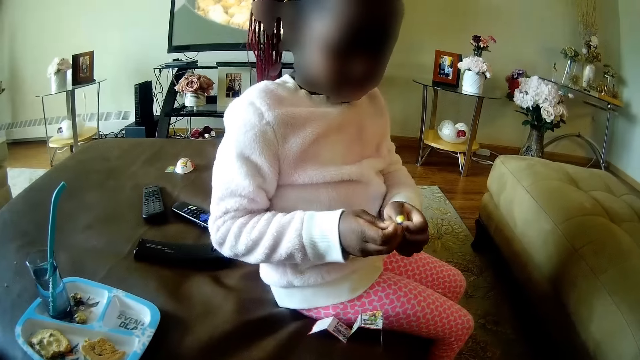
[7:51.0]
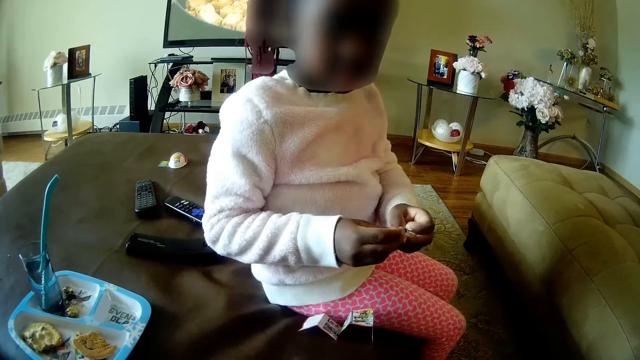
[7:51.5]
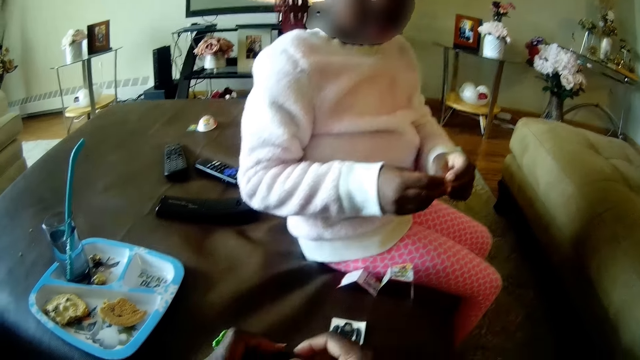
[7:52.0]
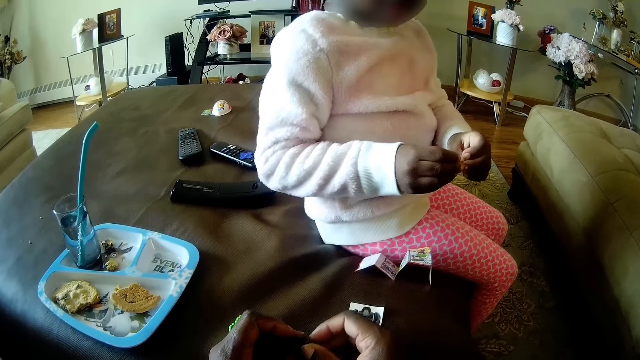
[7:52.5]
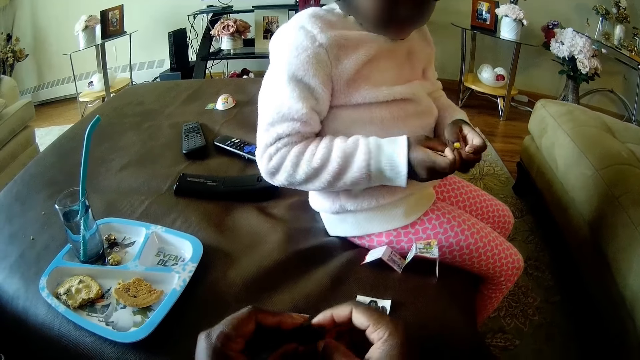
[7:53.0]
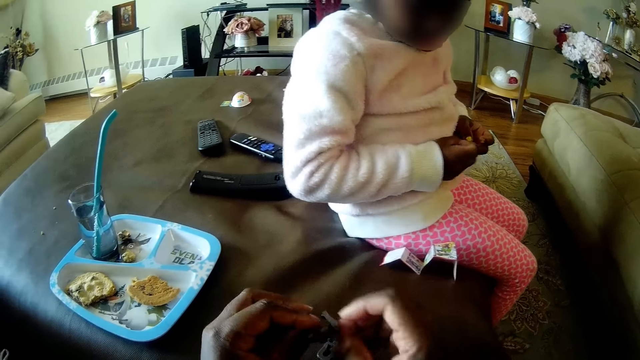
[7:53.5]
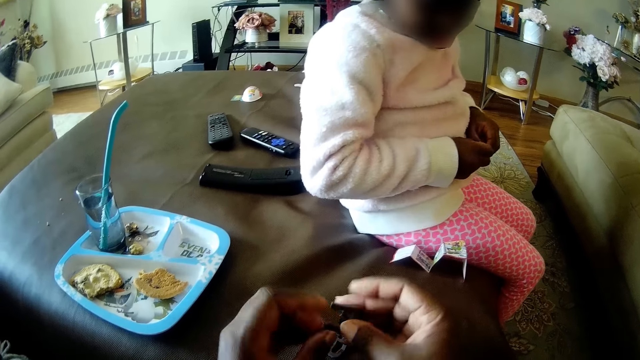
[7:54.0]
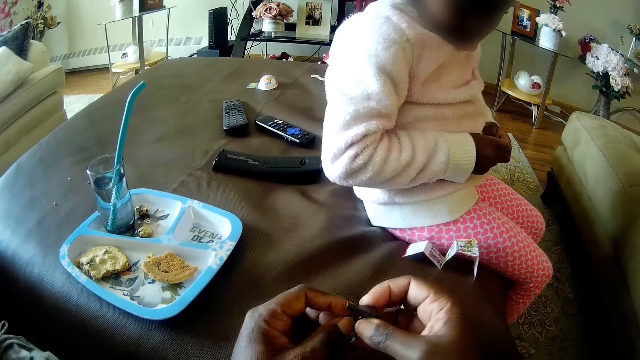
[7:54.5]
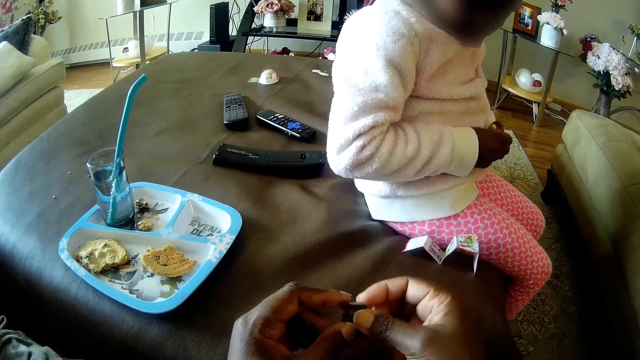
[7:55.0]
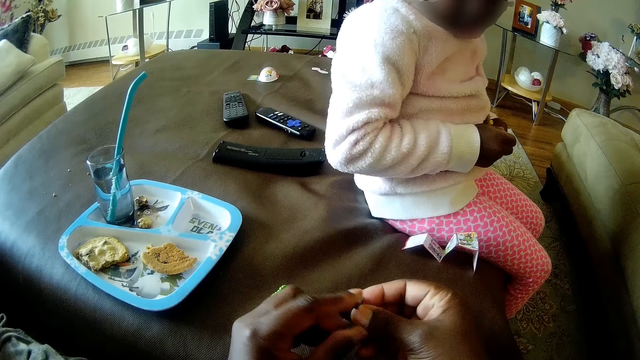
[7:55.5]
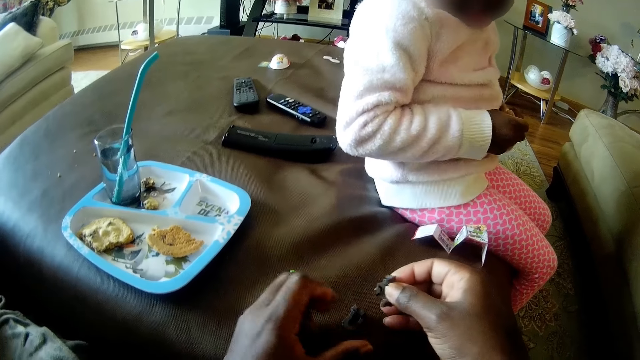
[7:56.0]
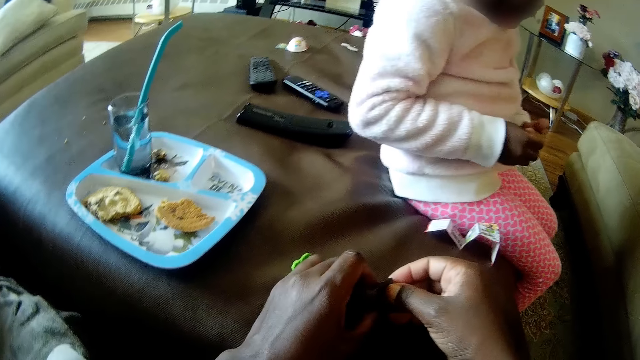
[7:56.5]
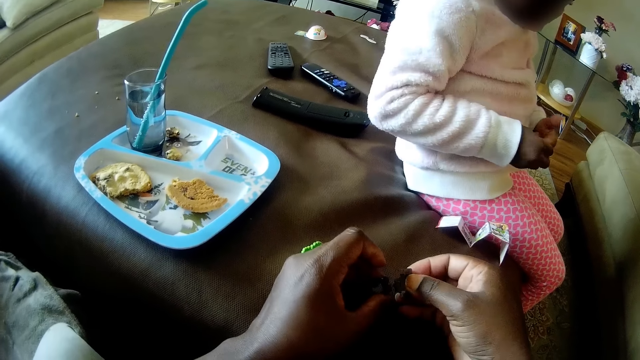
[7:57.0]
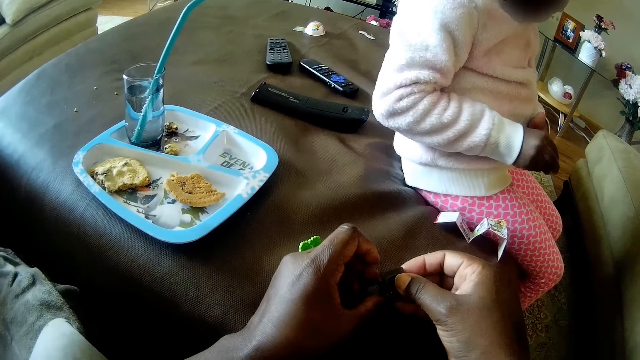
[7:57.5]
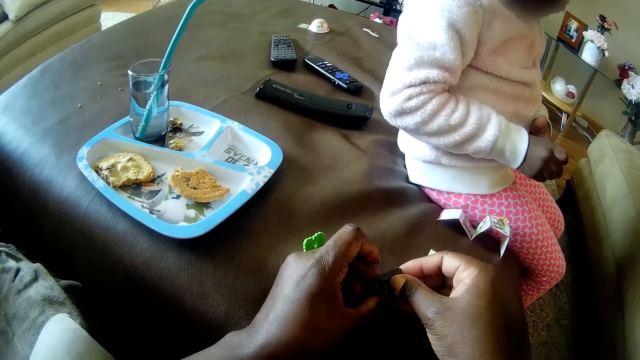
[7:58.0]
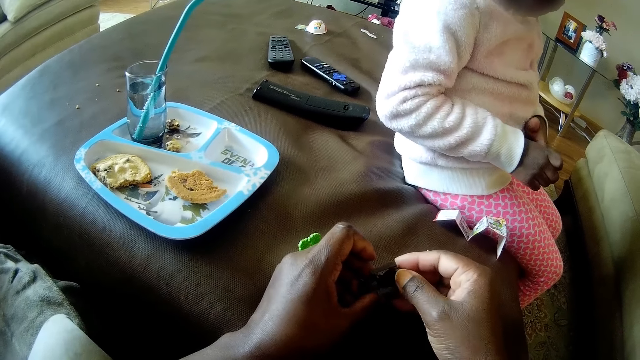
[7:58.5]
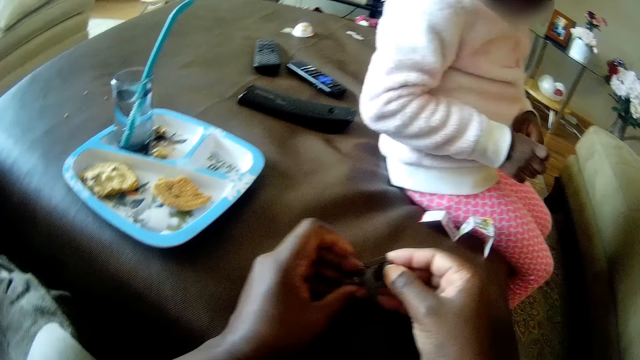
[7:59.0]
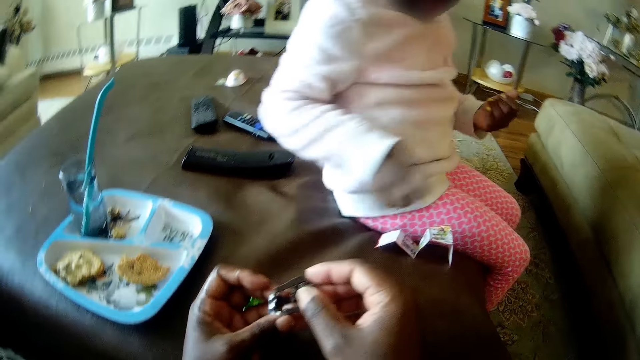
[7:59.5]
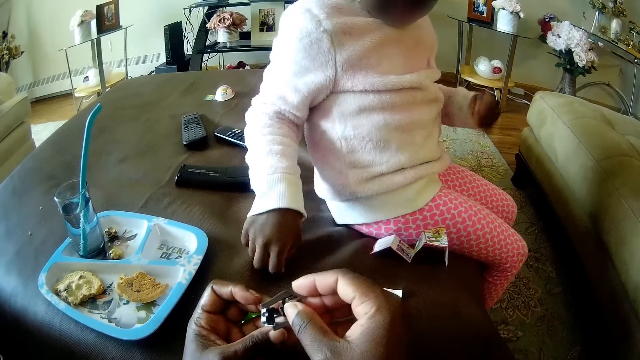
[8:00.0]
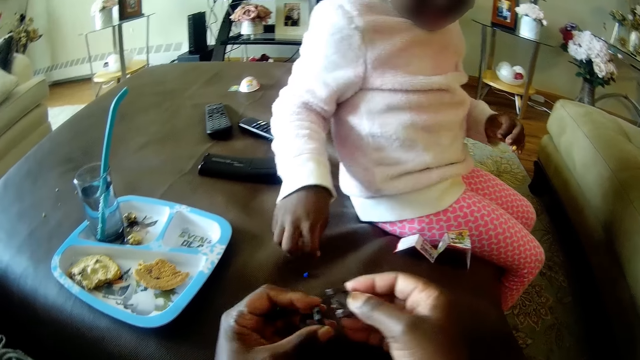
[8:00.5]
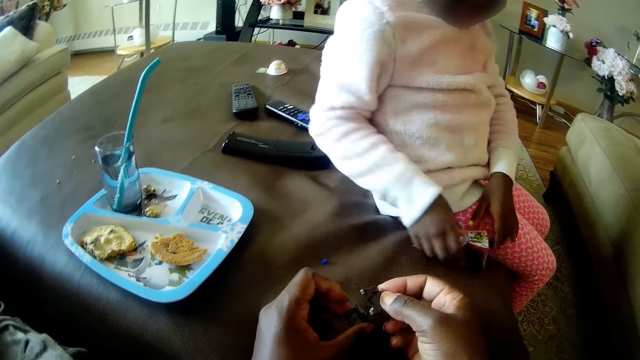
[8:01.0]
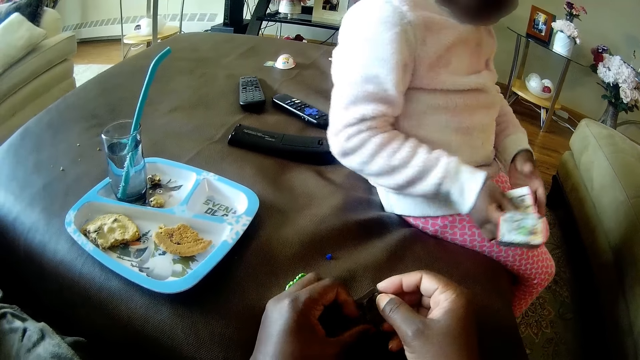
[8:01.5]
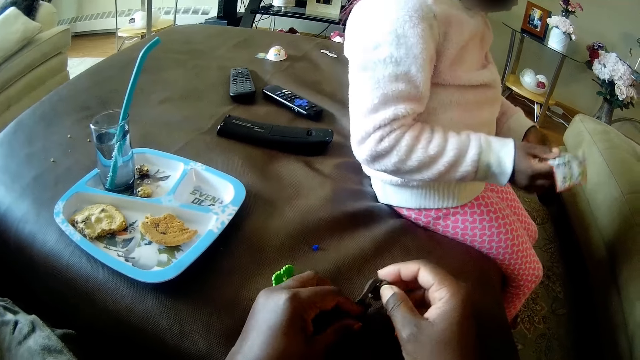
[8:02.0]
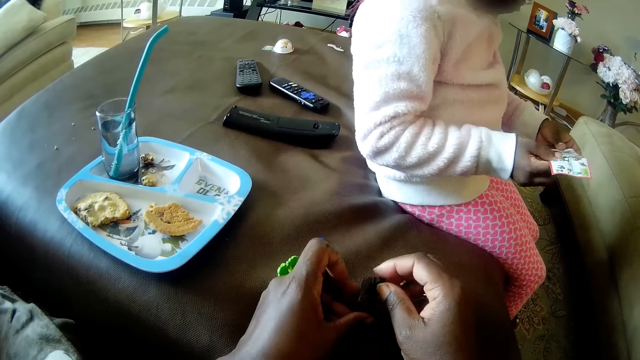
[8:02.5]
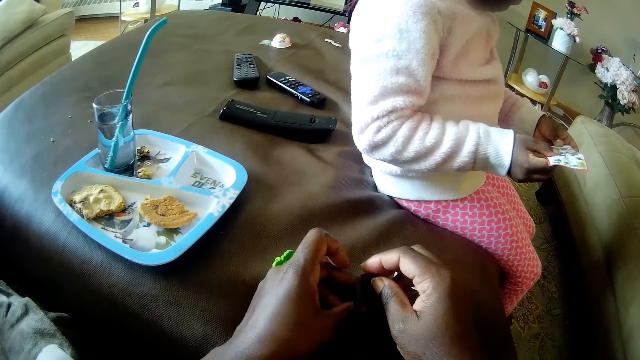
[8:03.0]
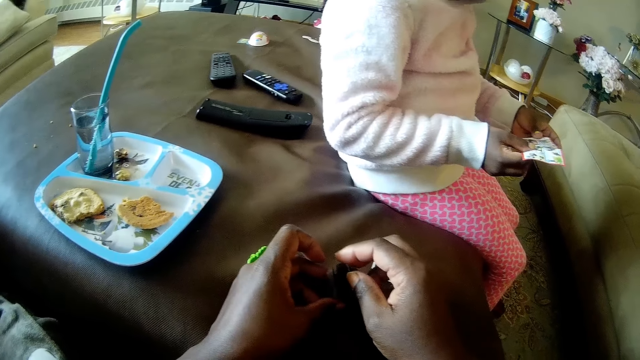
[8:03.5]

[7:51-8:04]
The camera wearer fiddles with the toy part in her left hand with both hands. She takes the toy part from the living room ottoman with her left hand. She fiddles with the toy parts in her hands with both hands. She examines the toy parts in her hands. The girl drops the dismantled toy part on the living room ottoman with her right hand. The camera wearer fiddles with the toy parts in her hands on the living room ottoman with both hands. The girl takes the instruction manual from the living room ottoman with both hands.

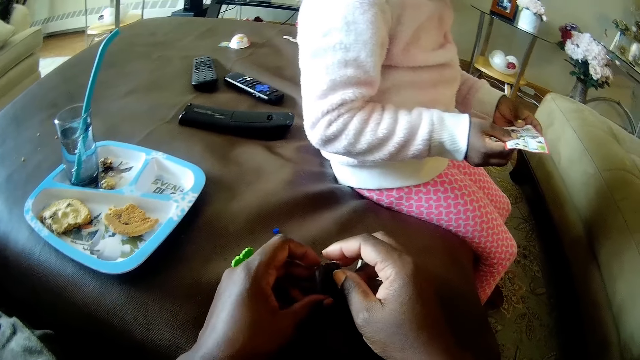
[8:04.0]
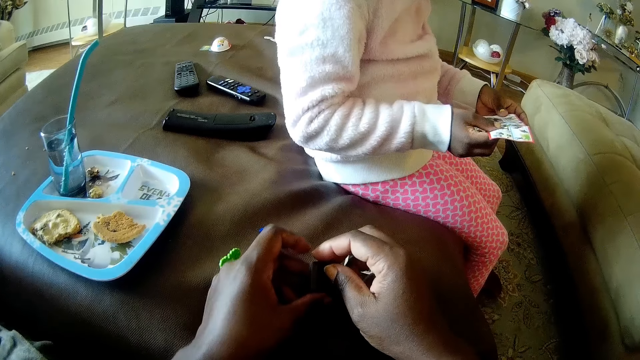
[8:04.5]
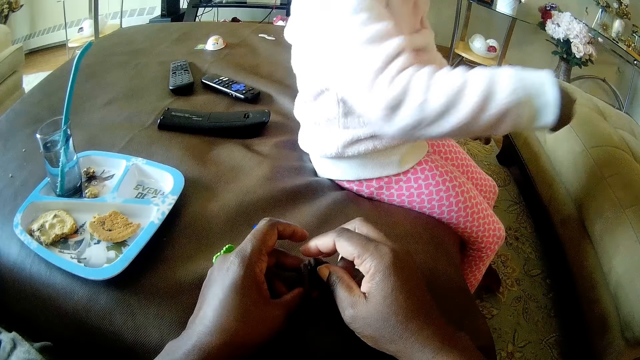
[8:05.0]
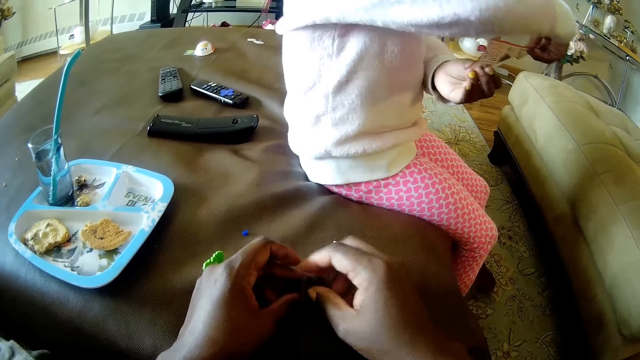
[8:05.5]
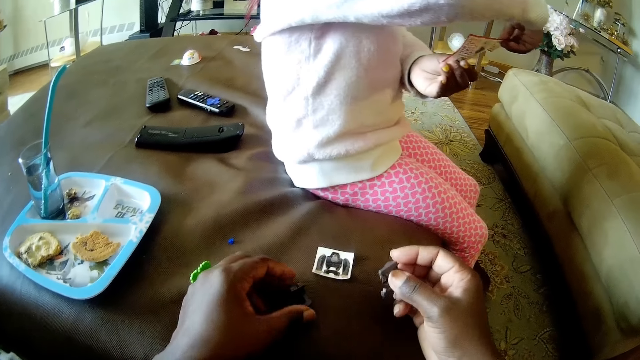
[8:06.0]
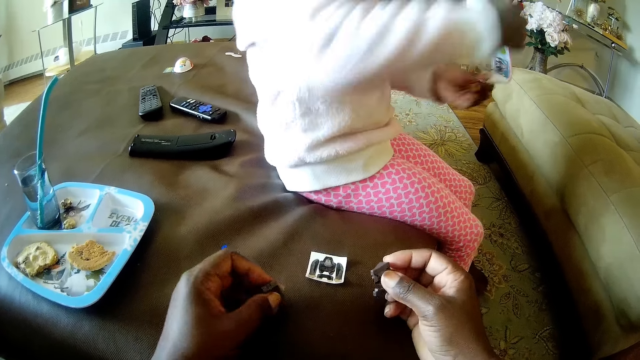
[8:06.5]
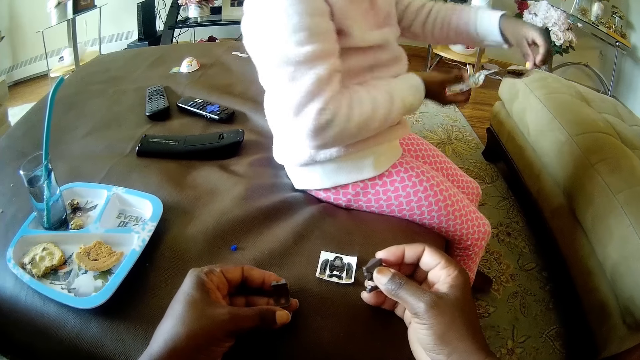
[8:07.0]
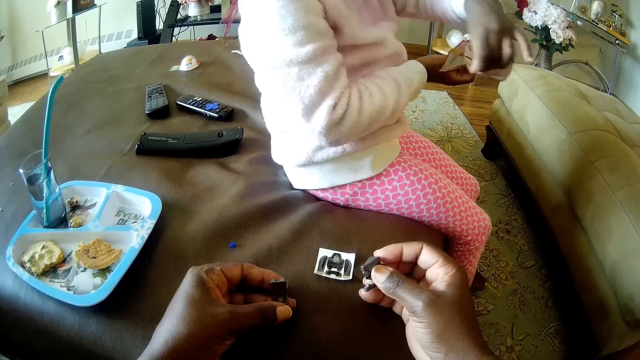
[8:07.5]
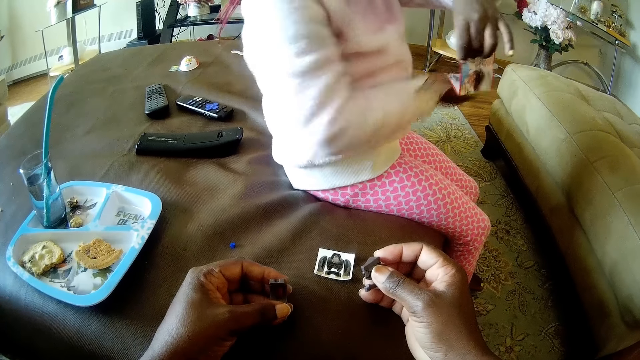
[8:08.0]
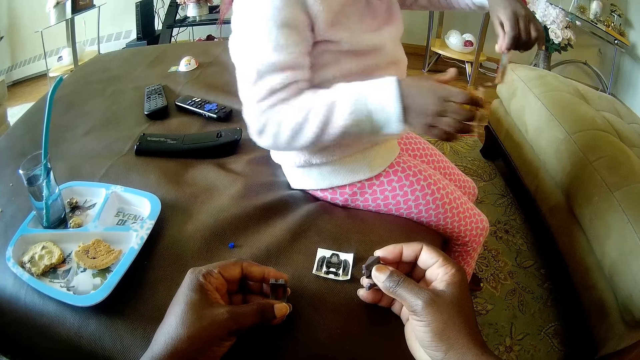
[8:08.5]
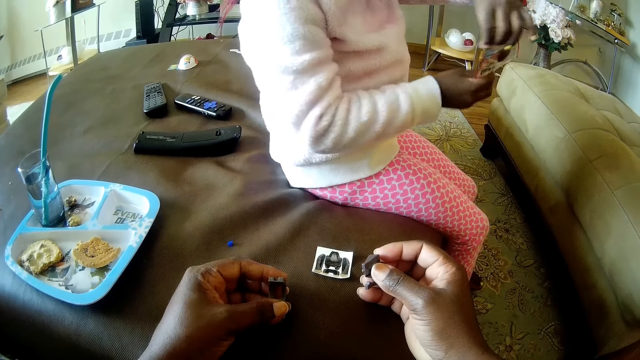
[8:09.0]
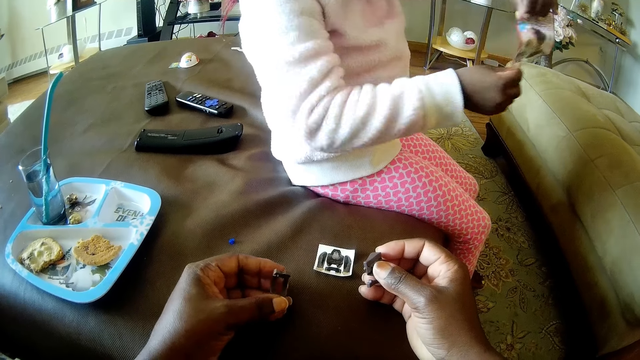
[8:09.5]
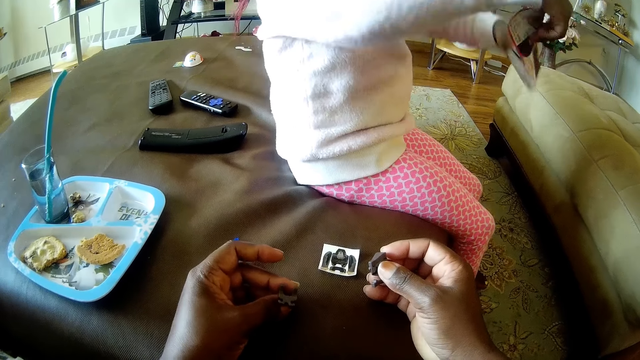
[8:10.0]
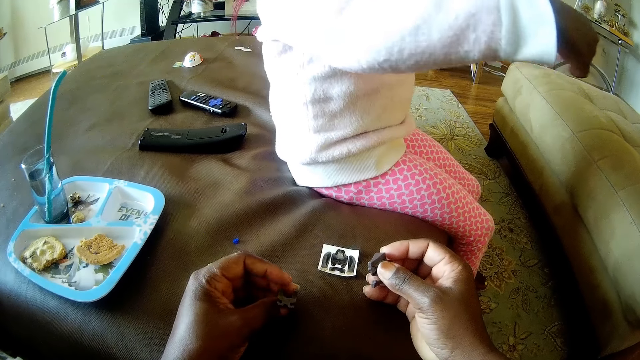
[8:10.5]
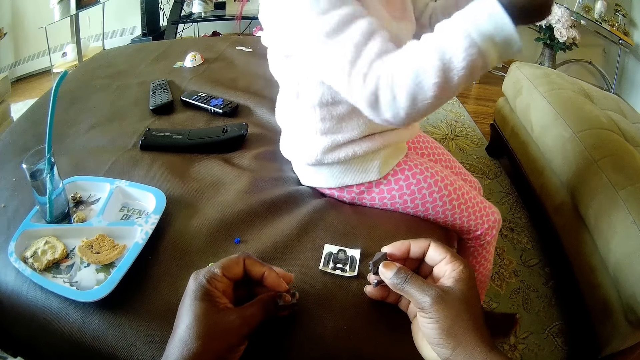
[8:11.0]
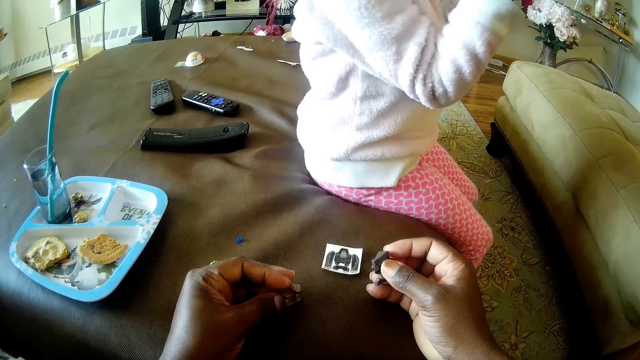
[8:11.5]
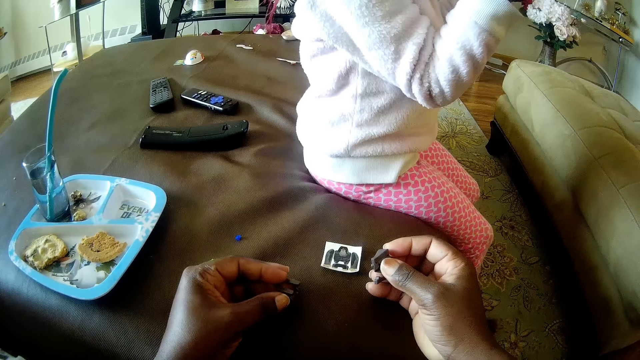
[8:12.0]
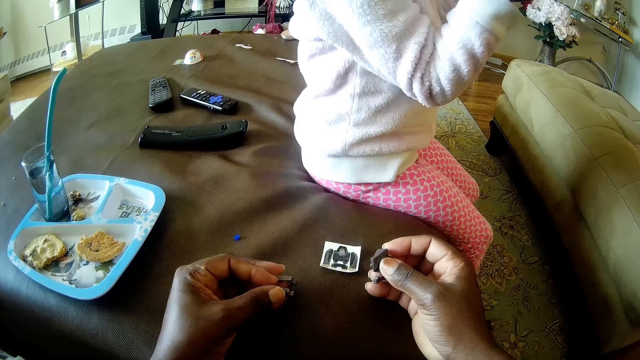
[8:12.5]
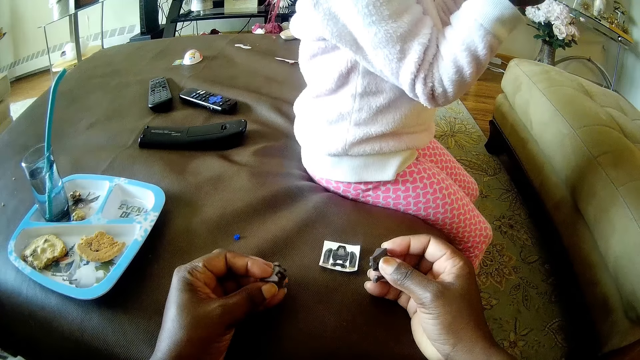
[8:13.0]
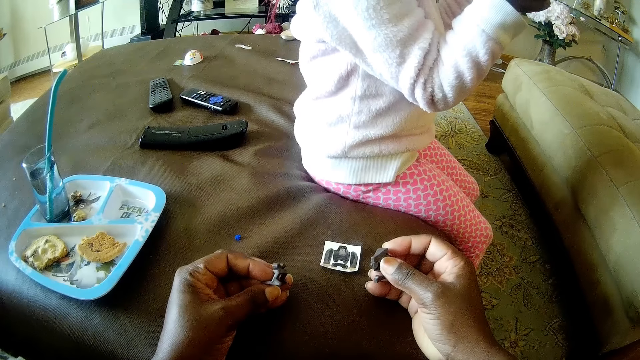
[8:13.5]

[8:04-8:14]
The girl rotates the instruction manual in her hands. The camera wearer takes the toy part from the living room ottoman with her left hand. The girl rotates the instruction manual in her hands. She fiddles with the instruction manual in her hands. The camera wearer examines the toy part in her left hand.
